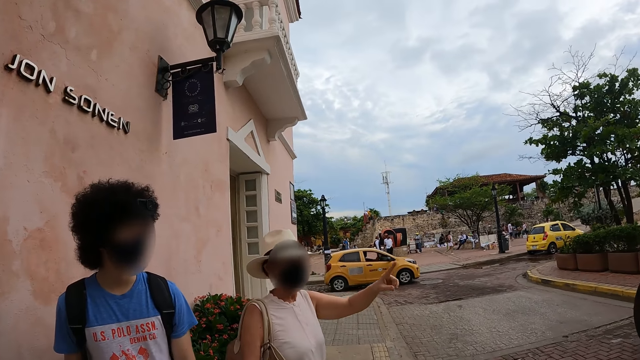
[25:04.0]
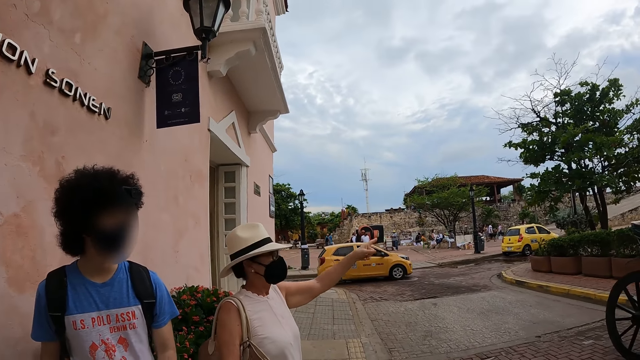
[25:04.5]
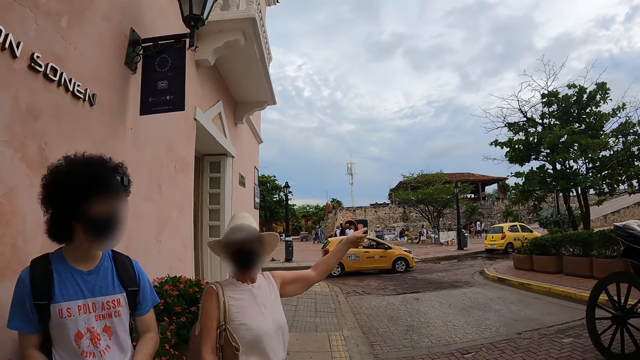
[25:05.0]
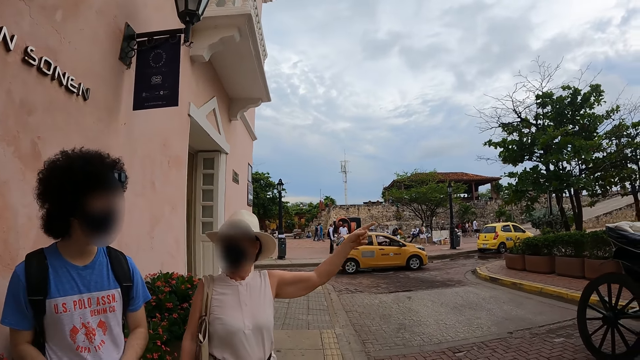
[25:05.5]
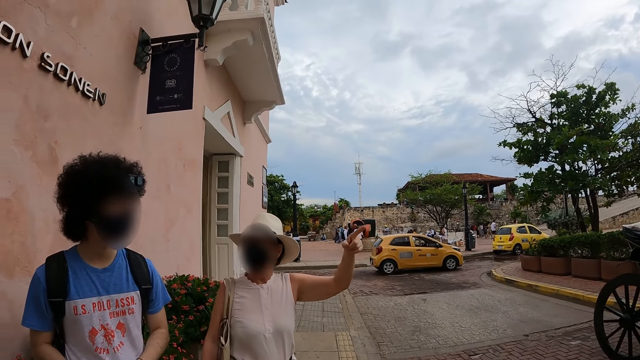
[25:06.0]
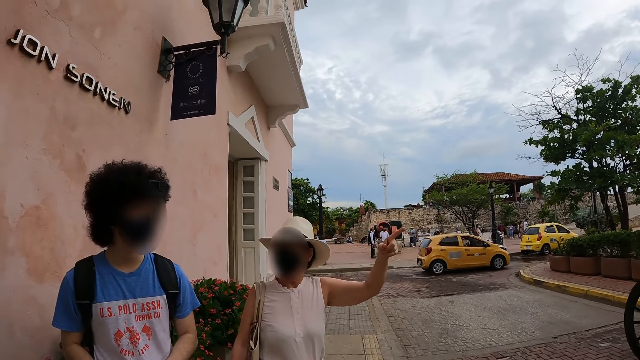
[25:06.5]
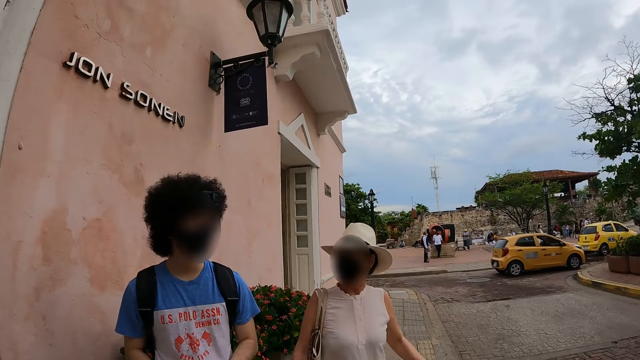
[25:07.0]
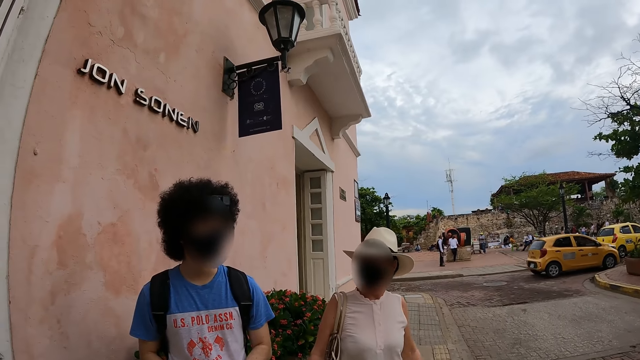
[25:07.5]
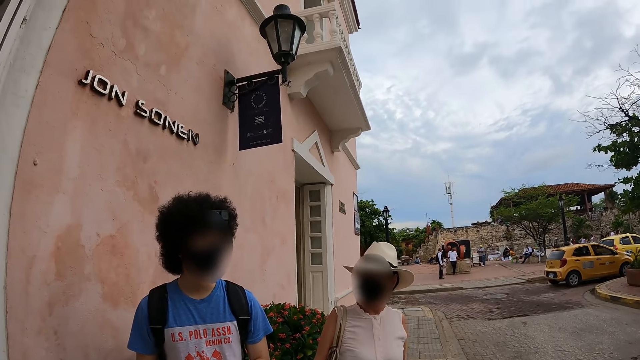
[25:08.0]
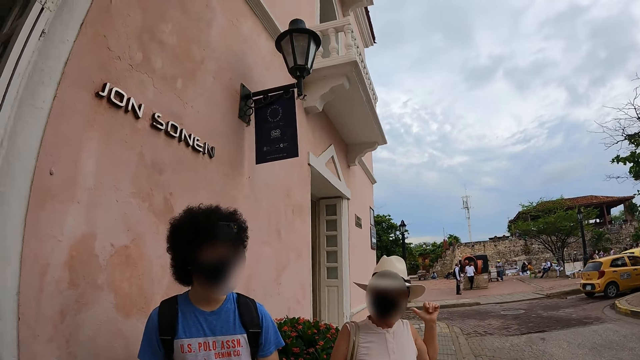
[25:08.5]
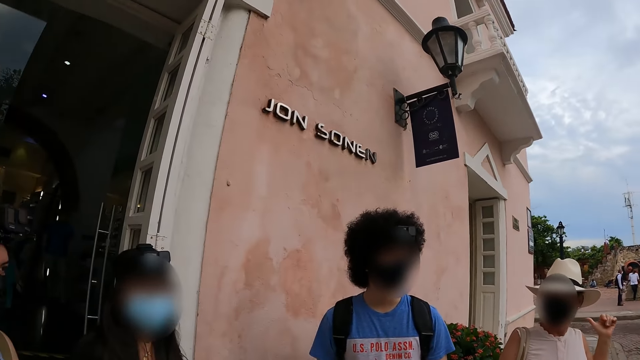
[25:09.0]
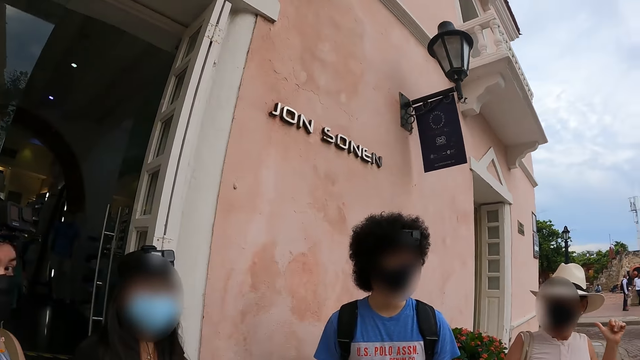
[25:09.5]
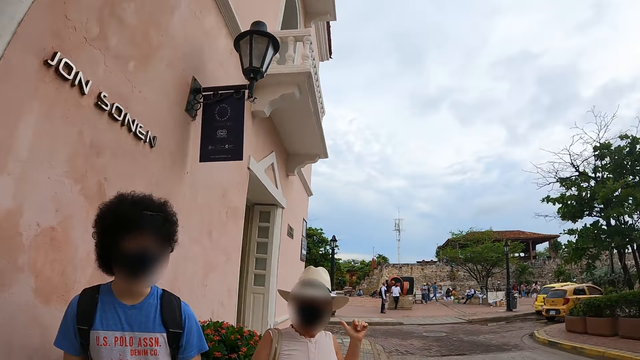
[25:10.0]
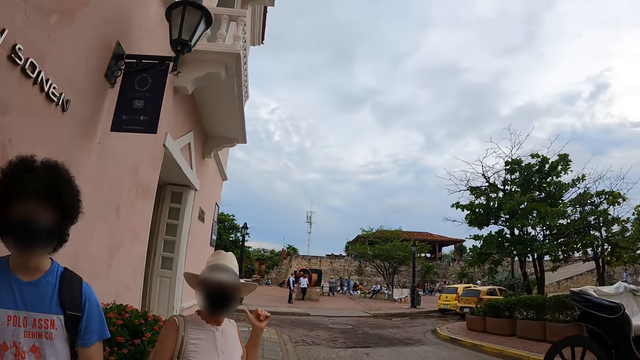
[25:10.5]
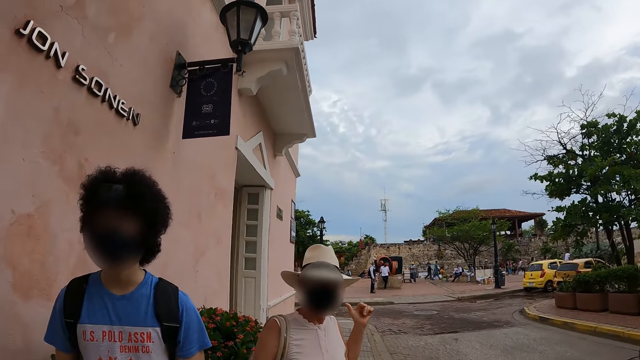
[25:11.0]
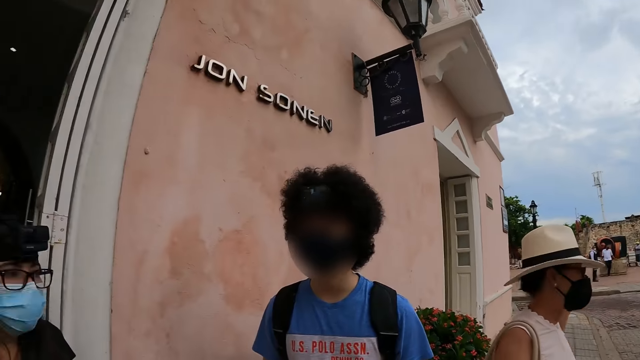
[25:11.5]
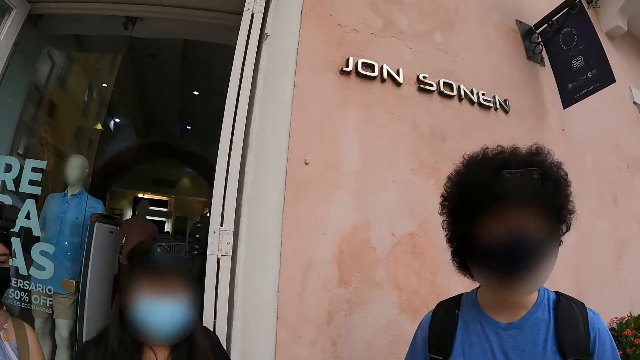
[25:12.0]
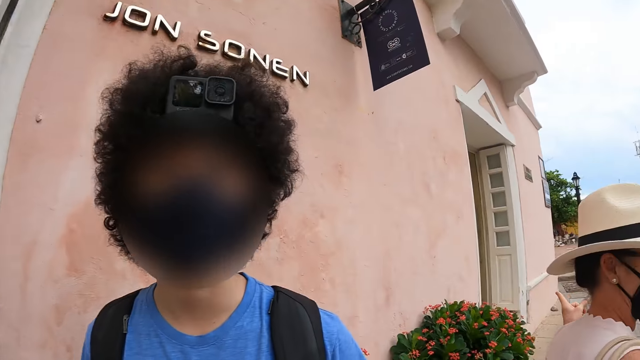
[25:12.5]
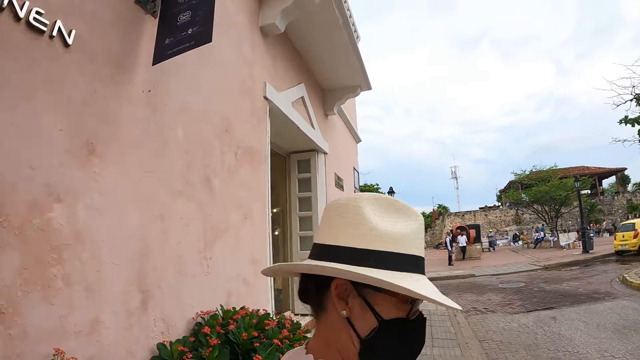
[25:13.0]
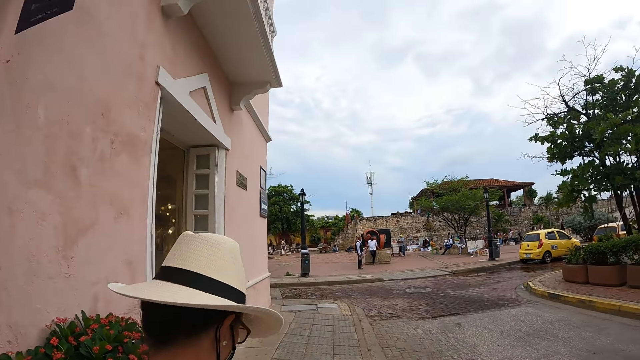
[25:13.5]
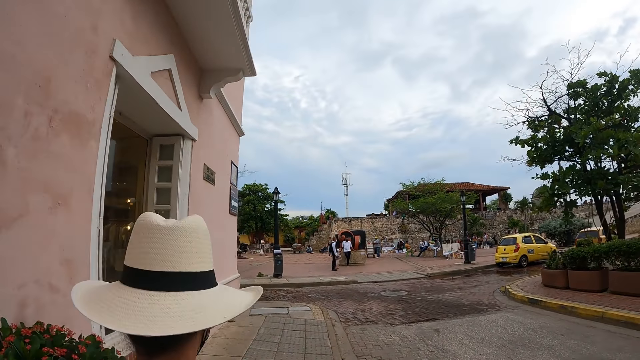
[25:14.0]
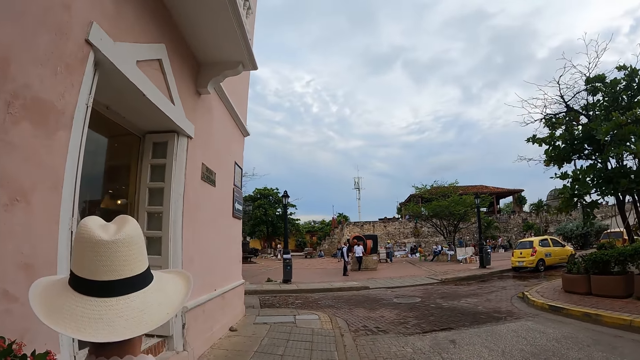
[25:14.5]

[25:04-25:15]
The camera wearer looks at a woman.

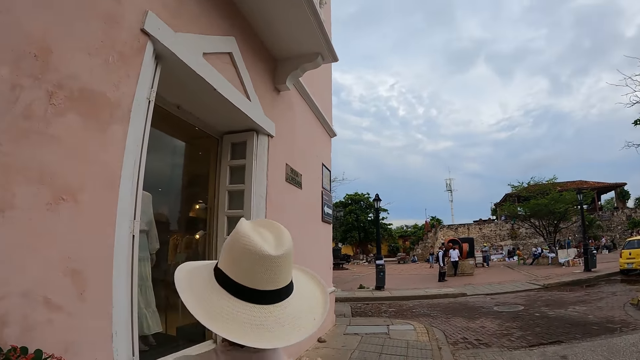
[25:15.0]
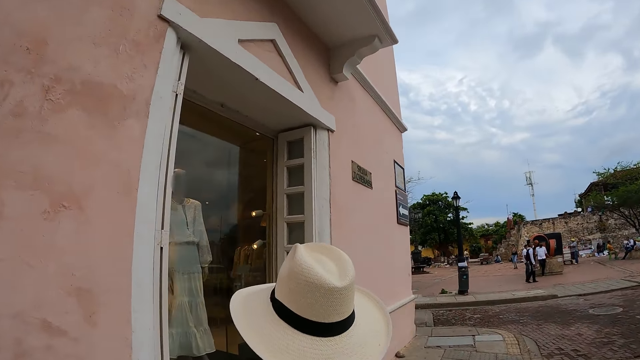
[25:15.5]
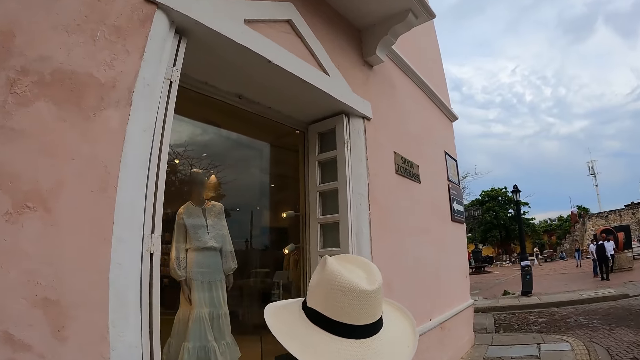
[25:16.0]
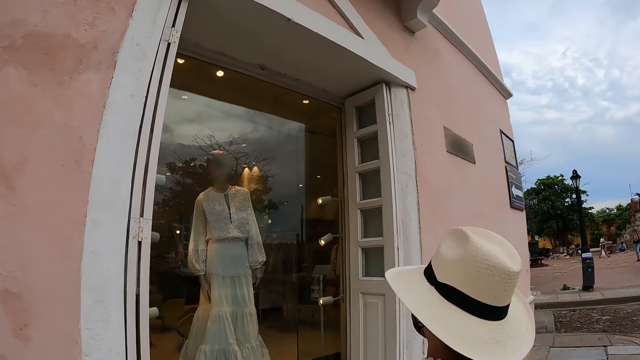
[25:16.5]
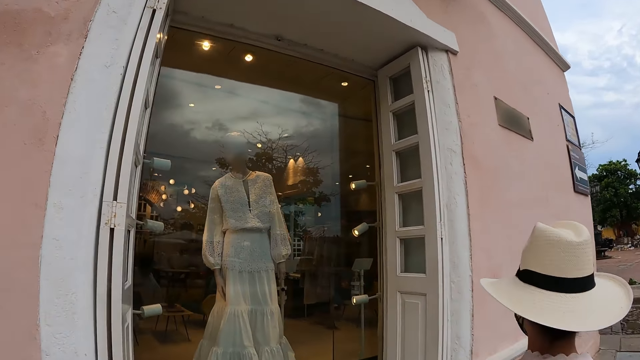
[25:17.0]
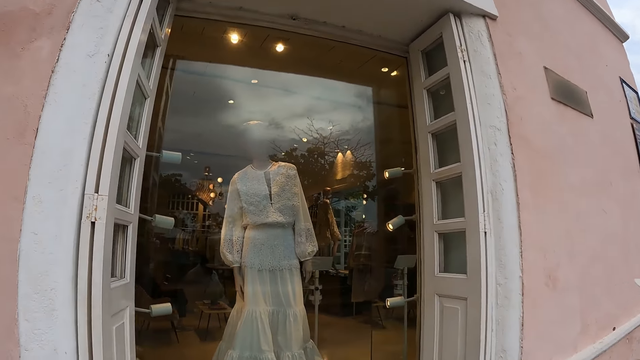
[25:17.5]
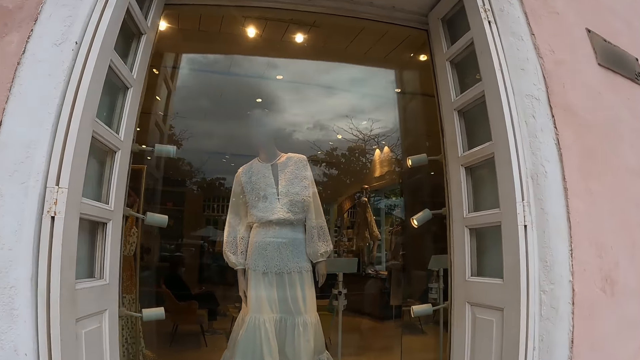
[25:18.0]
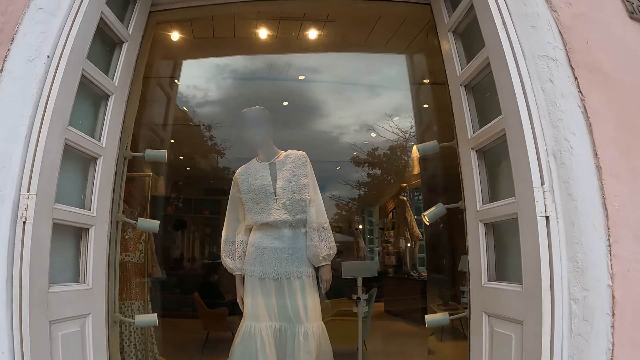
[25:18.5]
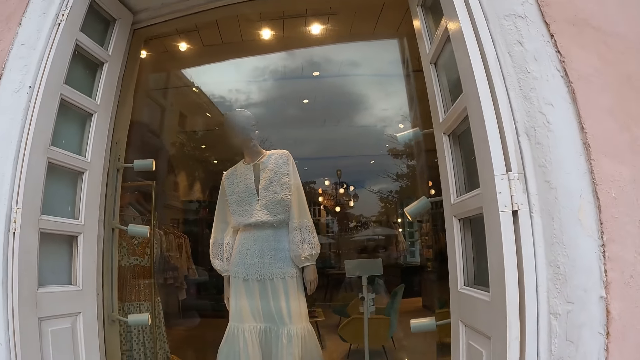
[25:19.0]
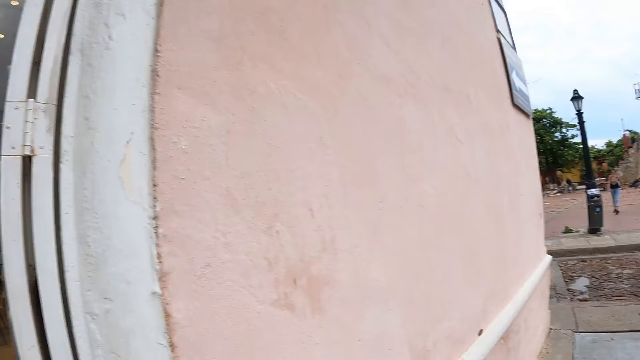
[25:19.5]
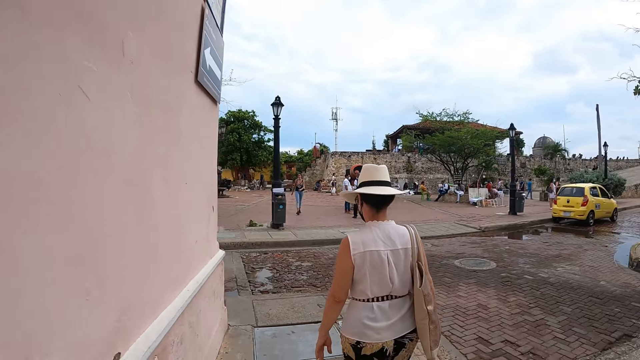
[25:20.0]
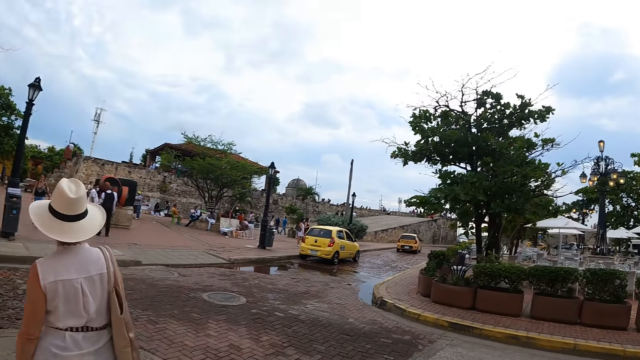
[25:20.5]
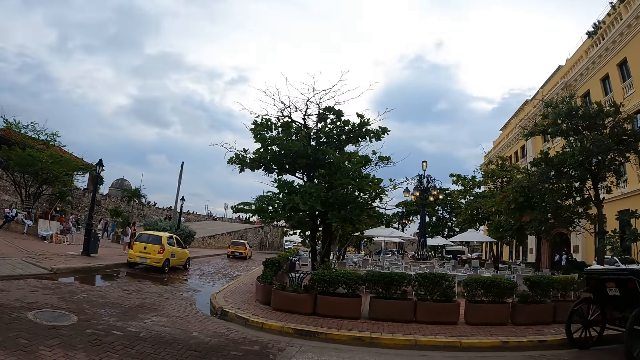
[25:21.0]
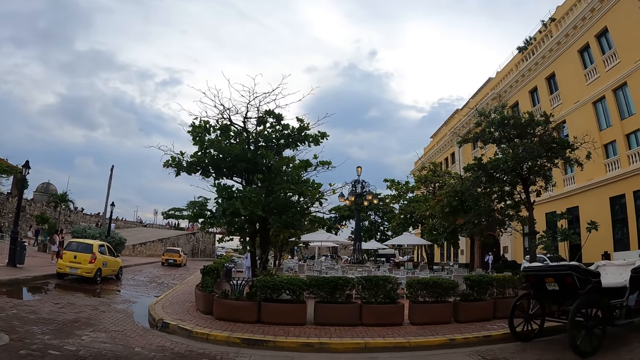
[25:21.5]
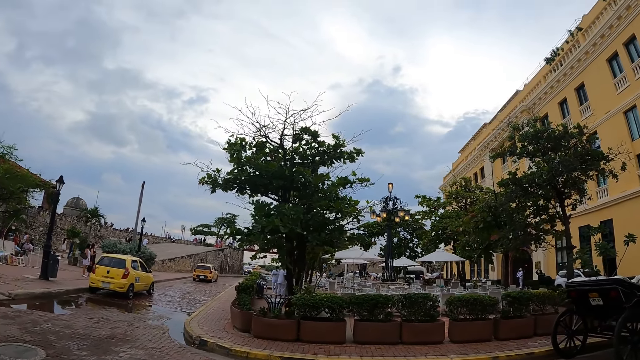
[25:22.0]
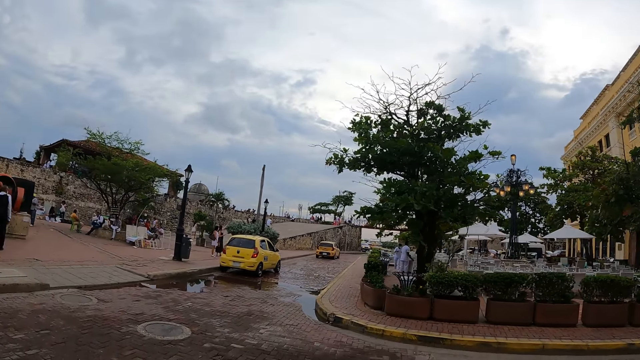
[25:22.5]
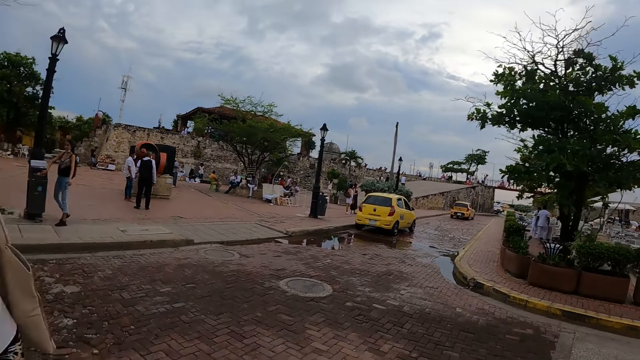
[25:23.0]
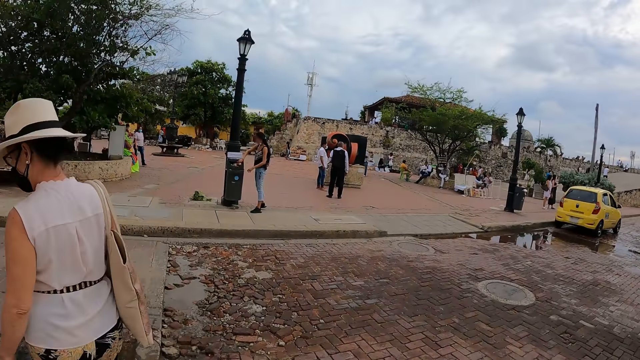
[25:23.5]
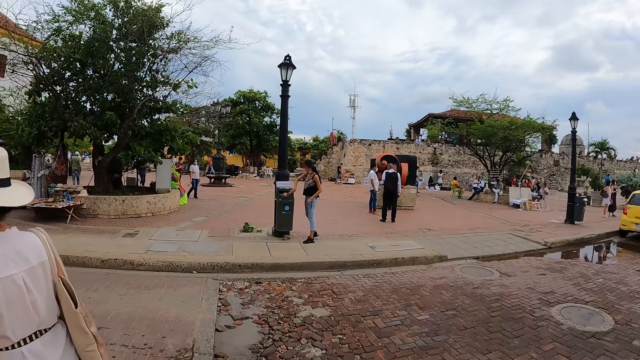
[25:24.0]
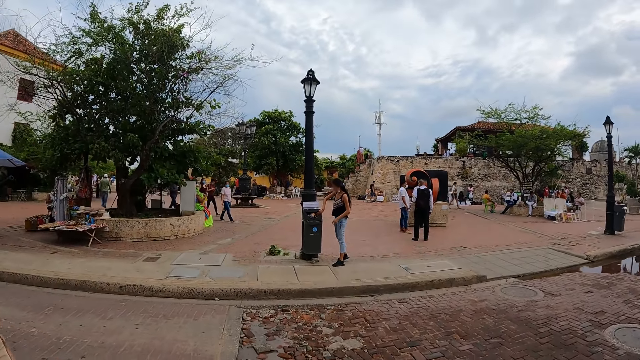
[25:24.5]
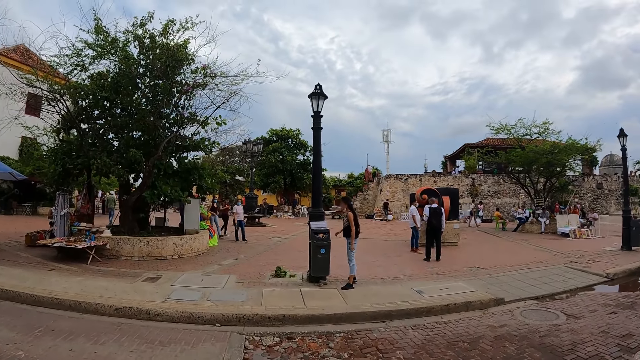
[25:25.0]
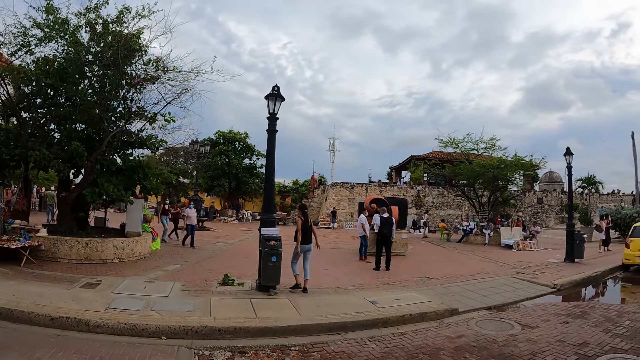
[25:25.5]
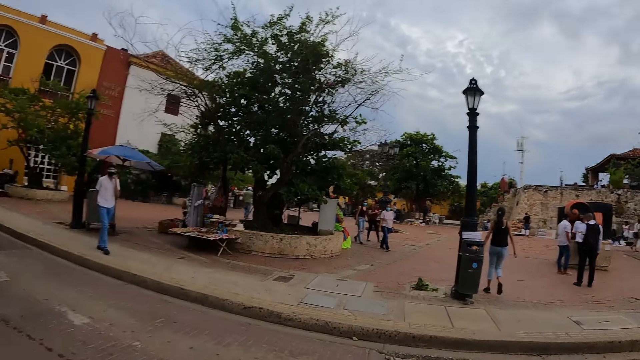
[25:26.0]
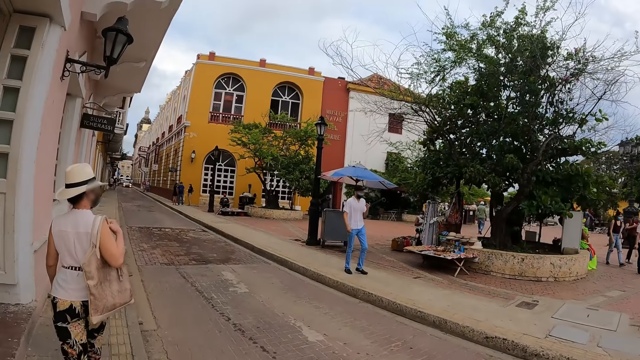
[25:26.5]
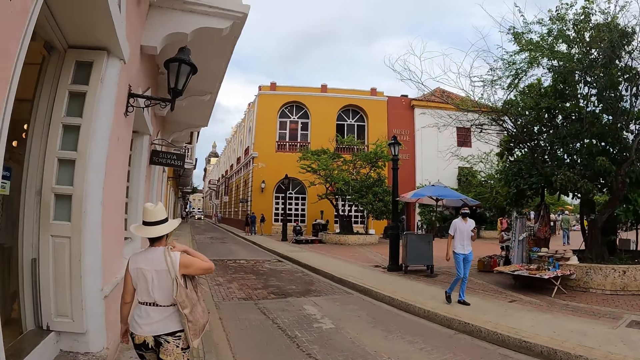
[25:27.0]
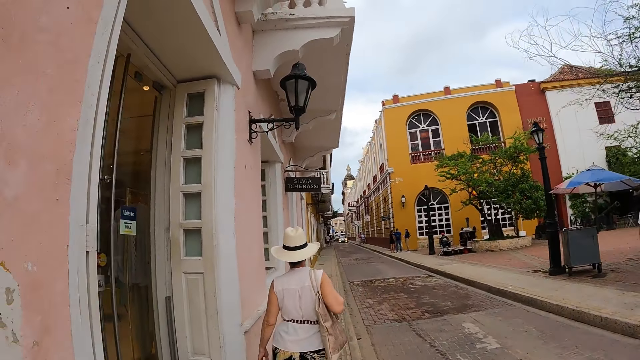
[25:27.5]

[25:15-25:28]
The camera wearer looks into a shop. They walk along the road. They look around.
